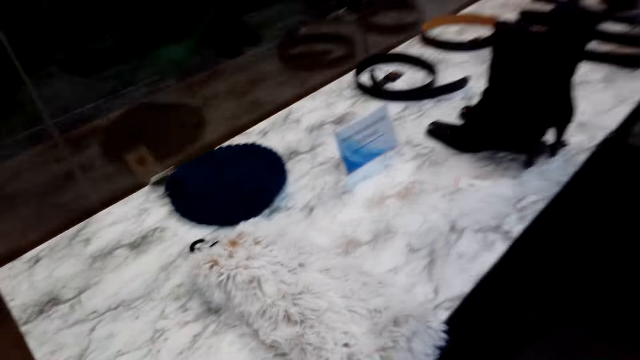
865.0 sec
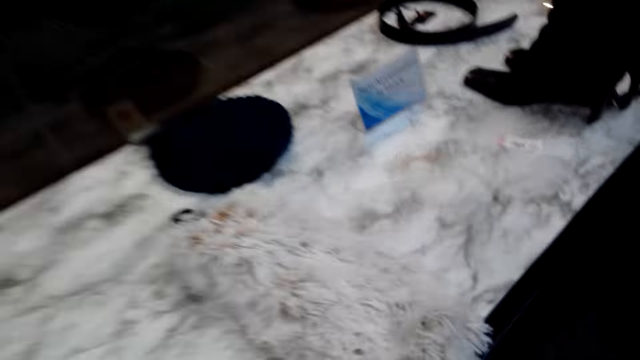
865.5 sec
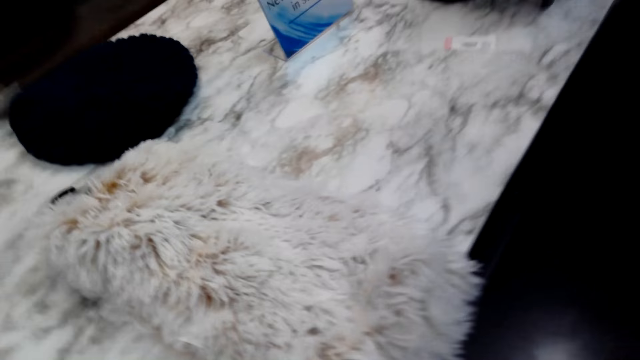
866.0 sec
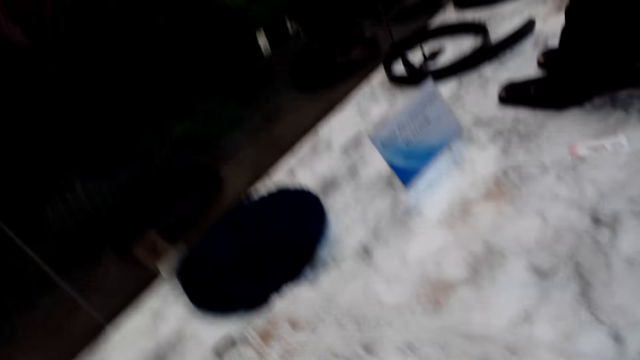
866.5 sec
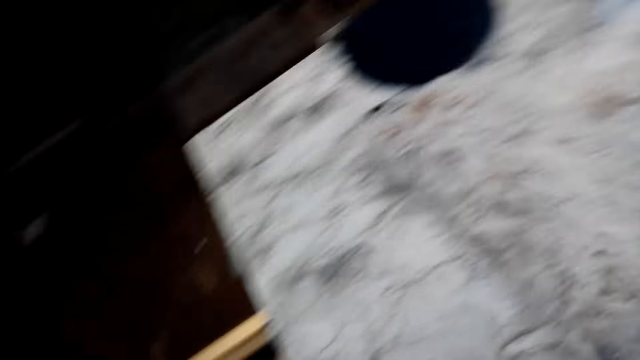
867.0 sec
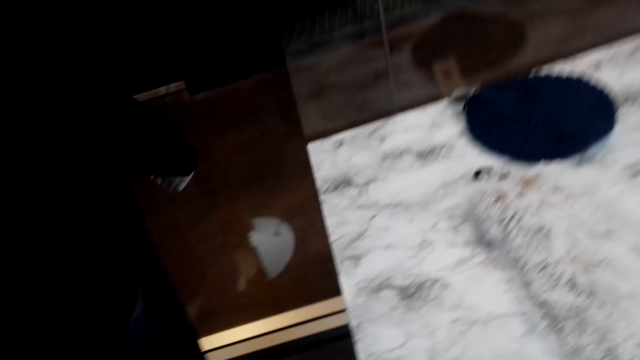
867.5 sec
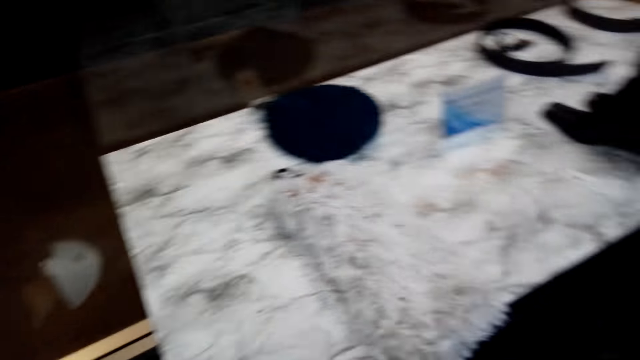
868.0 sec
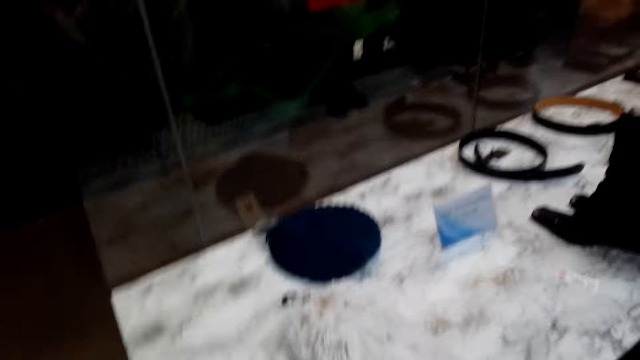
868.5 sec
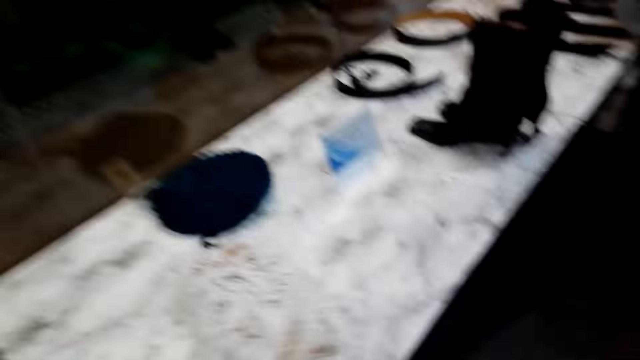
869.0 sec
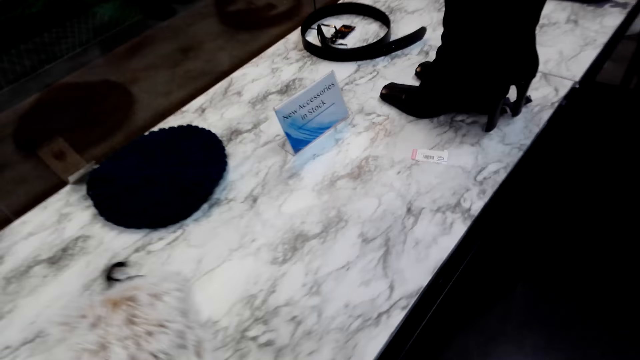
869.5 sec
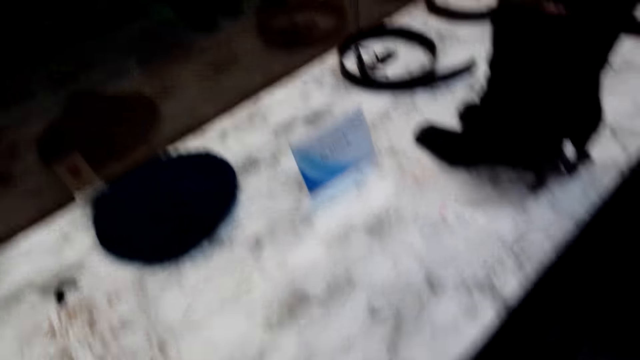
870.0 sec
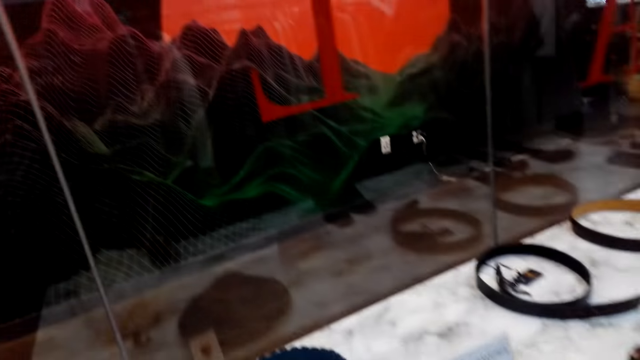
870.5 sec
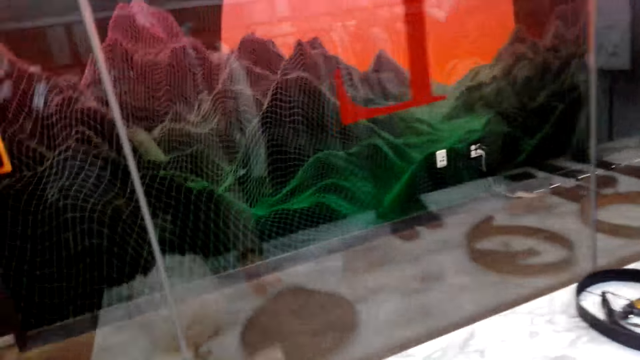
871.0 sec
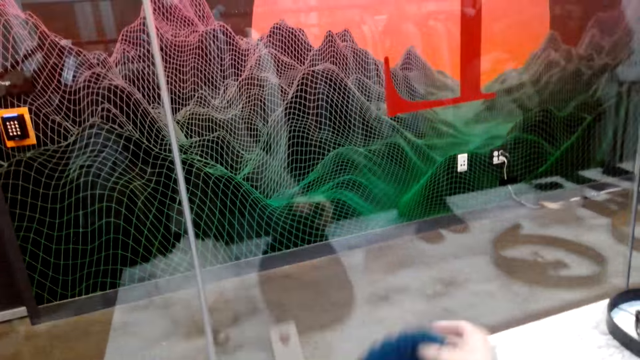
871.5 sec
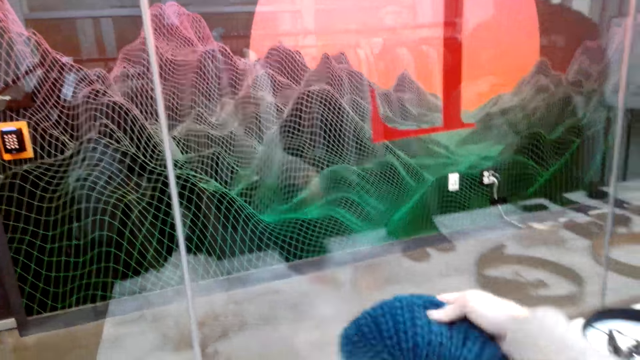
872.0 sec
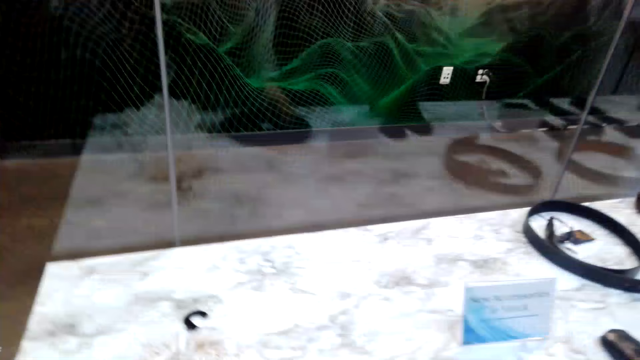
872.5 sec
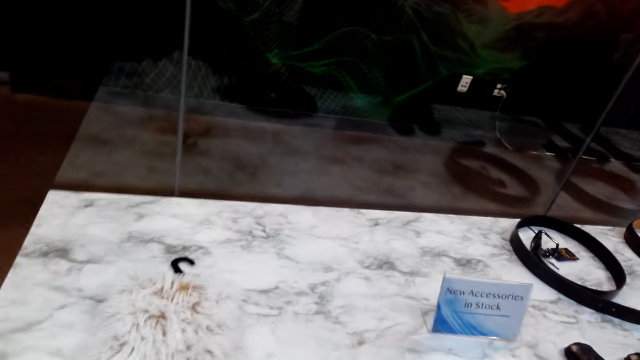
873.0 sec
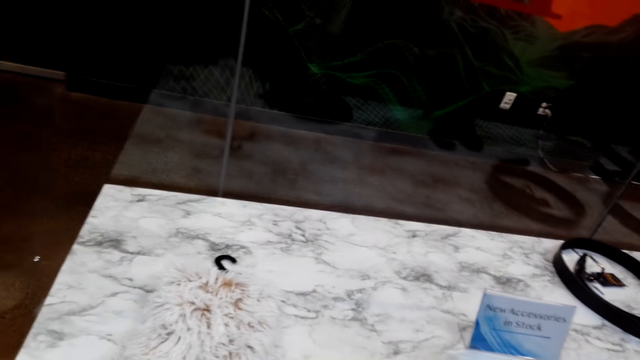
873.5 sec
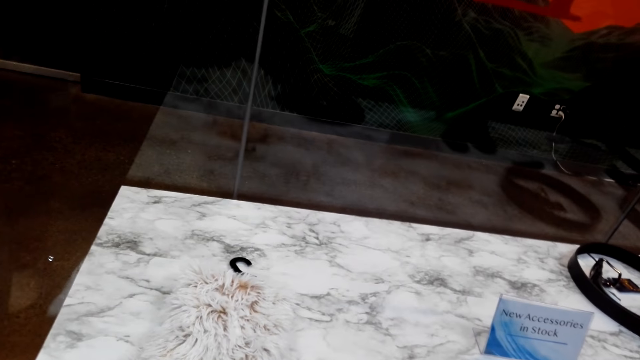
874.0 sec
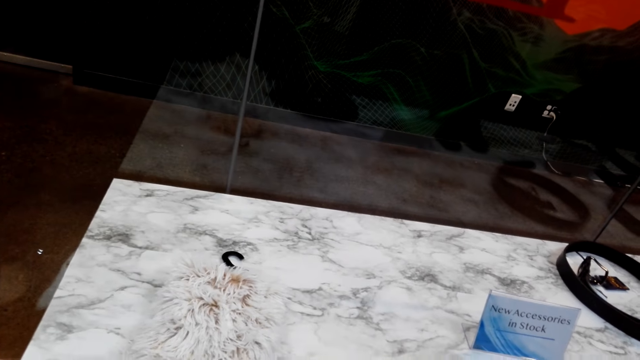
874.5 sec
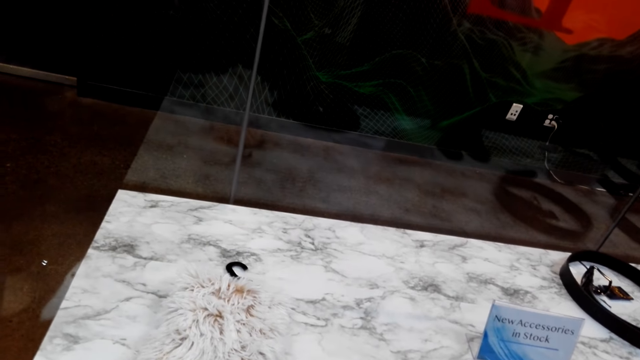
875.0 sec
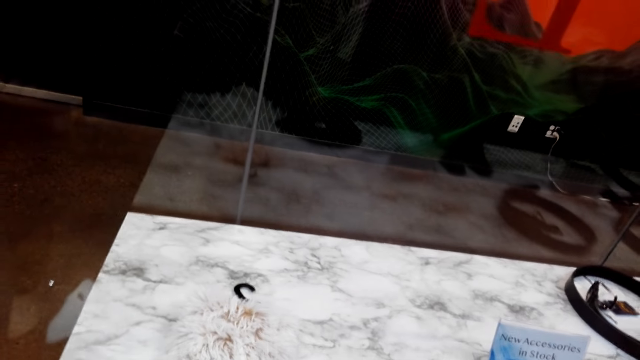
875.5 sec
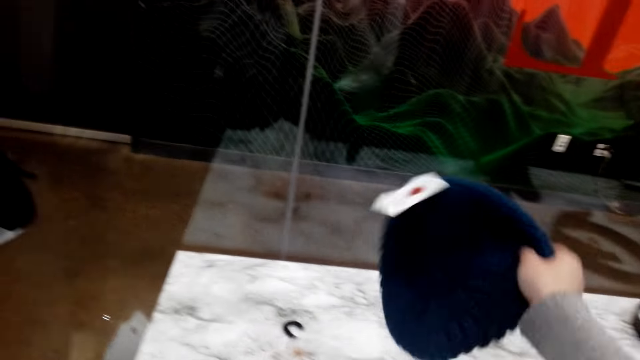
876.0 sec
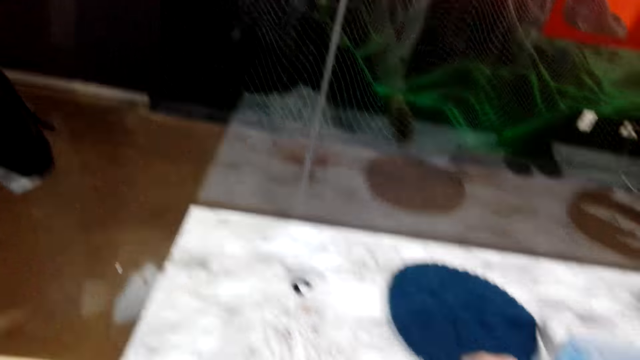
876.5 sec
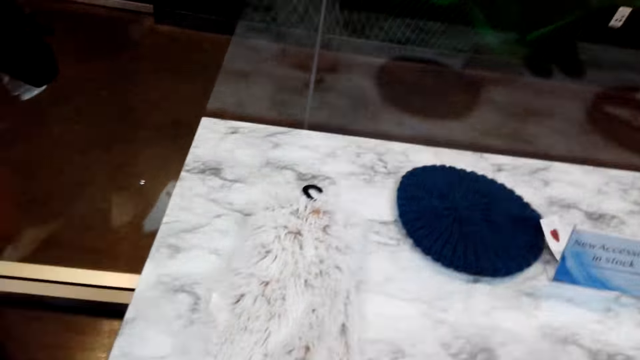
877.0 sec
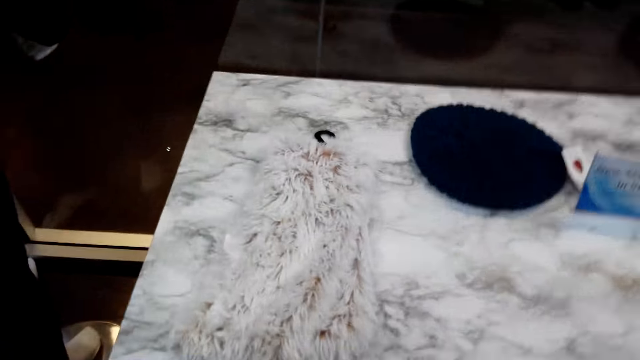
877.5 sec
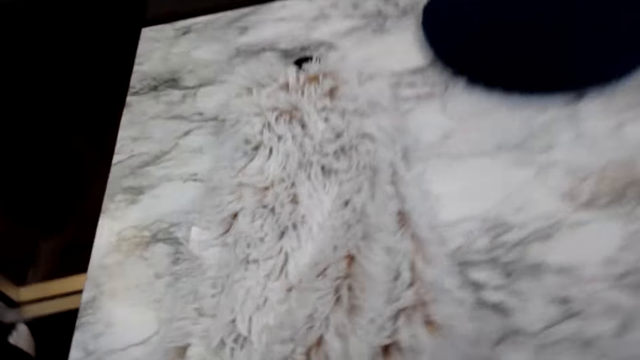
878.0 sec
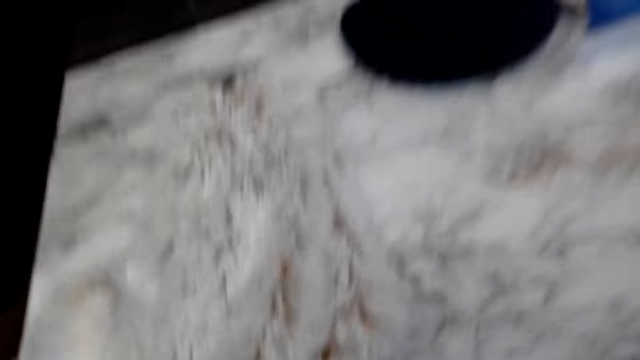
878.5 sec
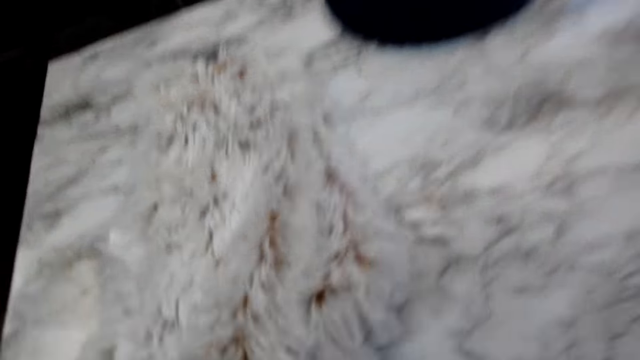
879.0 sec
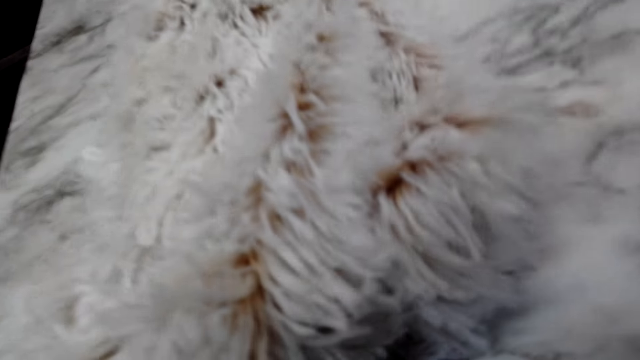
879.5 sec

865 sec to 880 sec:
The person walks around. The camera wearer looks around, picks a cloth from the table, looks around, and holds the cloth. They take a hat and look around. They return the hat and move around.

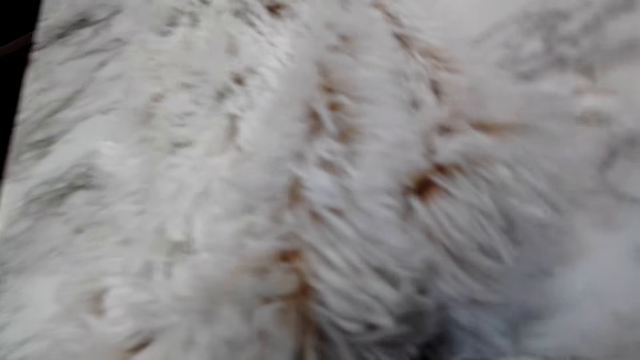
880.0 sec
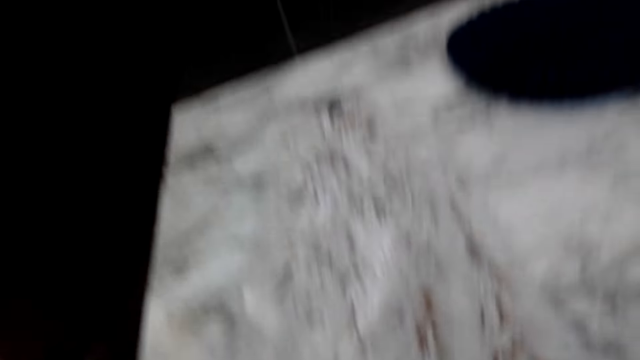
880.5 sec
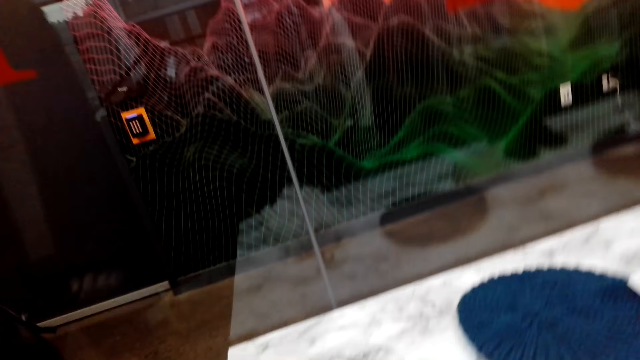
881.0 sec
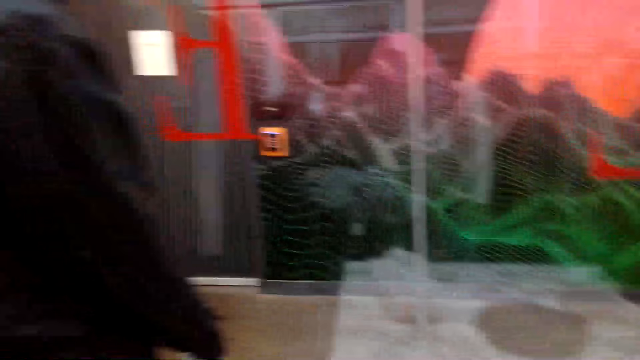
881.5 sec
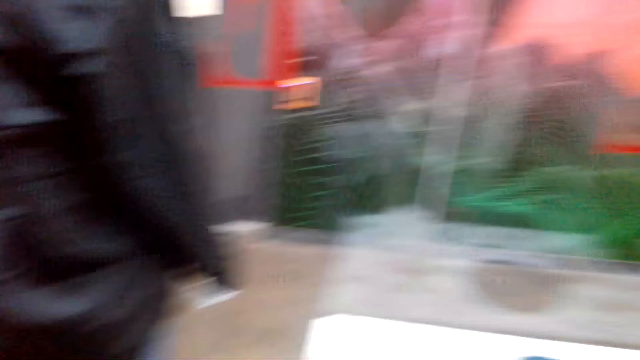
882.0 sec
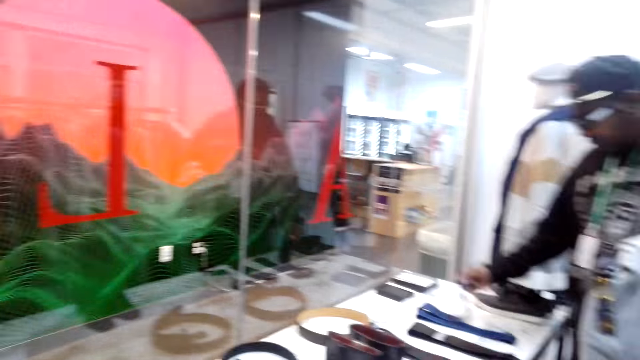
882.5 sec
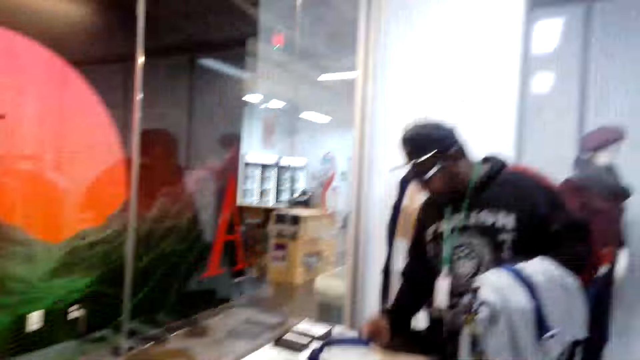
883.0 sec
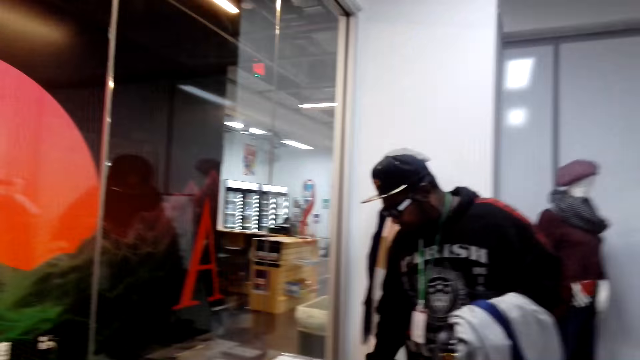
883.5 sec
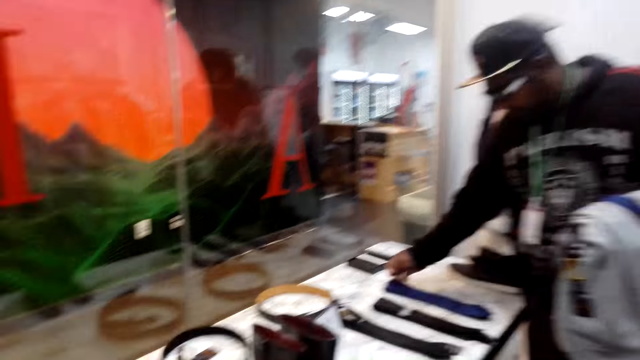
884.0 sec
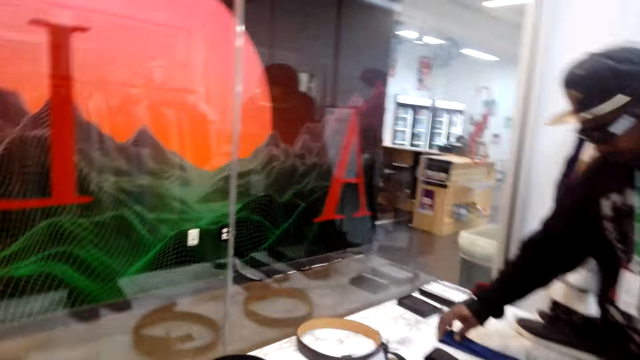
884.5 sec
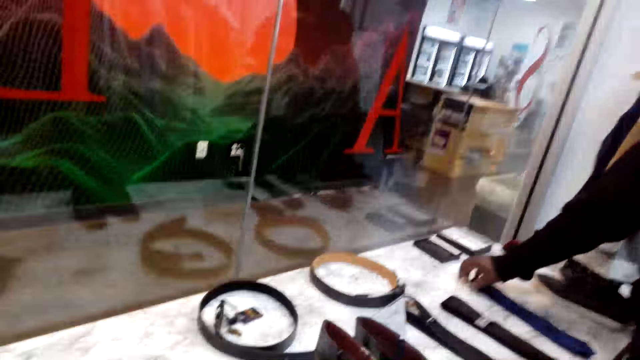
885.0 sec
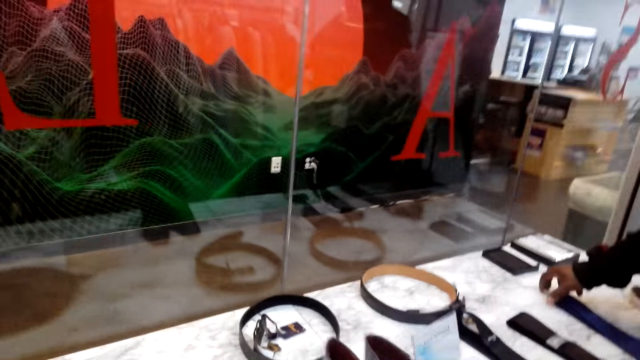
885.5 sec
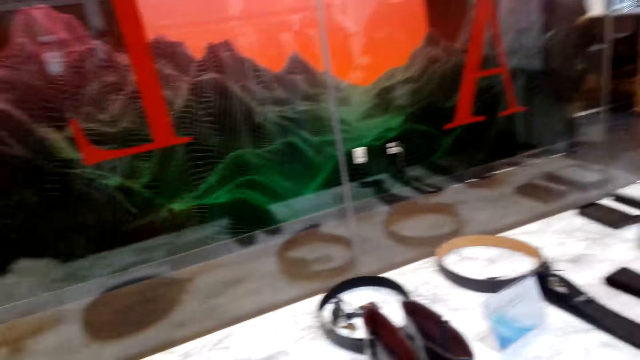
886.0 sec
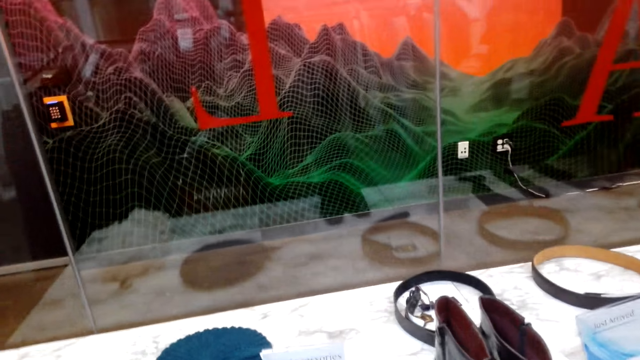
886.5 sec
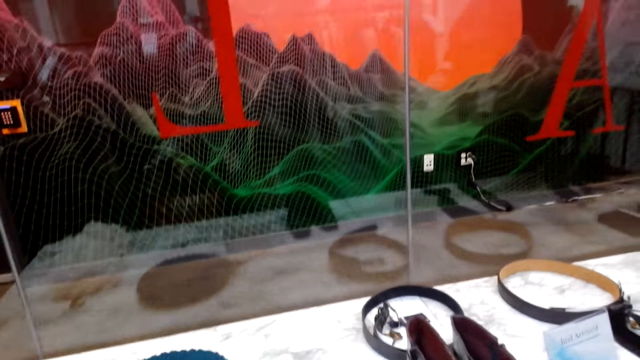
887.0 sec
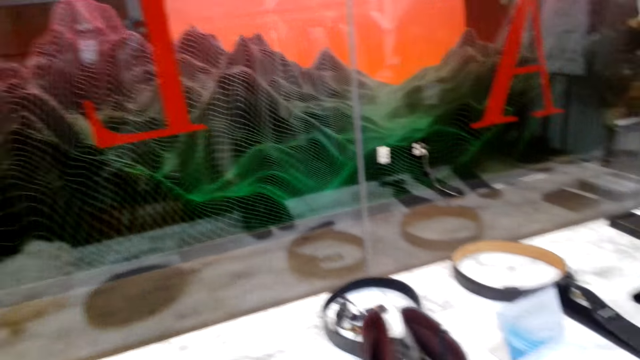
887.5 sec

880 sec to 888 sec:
Another person walks around. The first person holds the belt from the table and holds a tie from the table. The camera wearer looks around.
